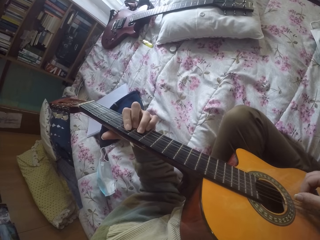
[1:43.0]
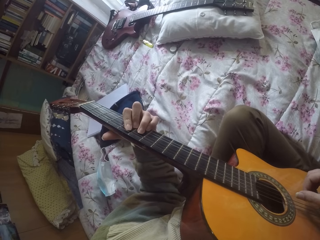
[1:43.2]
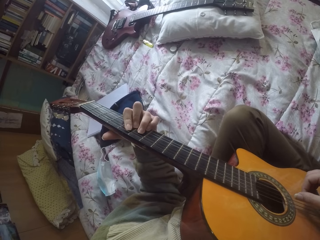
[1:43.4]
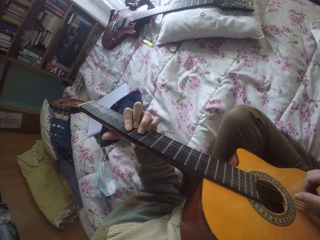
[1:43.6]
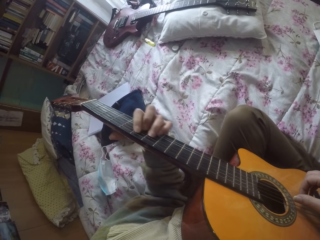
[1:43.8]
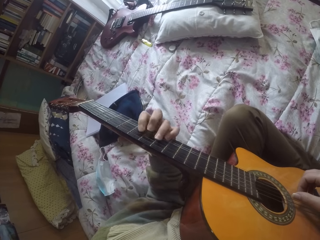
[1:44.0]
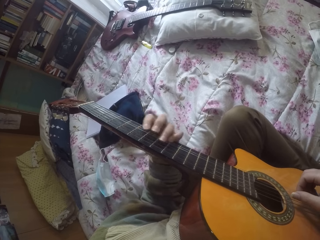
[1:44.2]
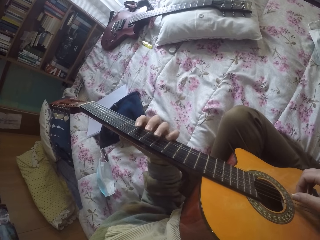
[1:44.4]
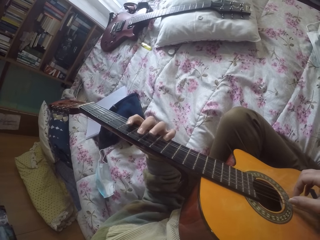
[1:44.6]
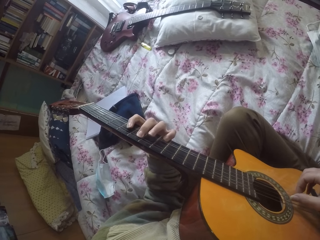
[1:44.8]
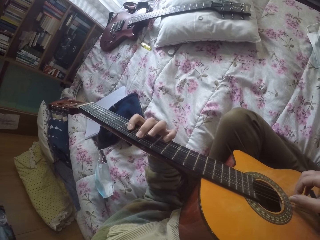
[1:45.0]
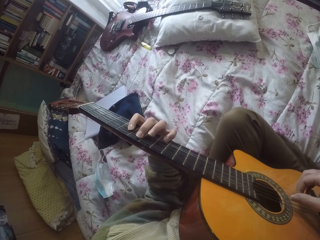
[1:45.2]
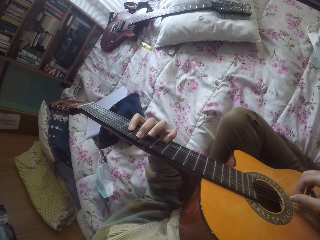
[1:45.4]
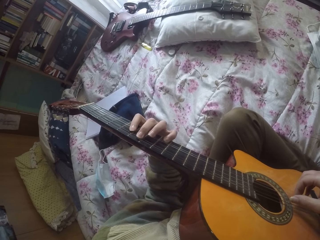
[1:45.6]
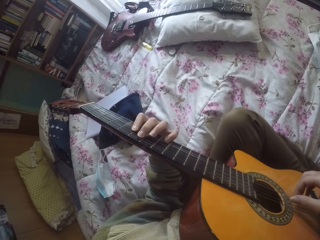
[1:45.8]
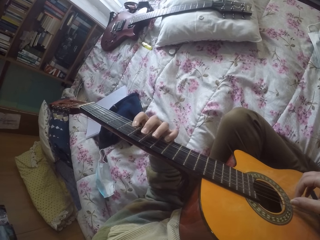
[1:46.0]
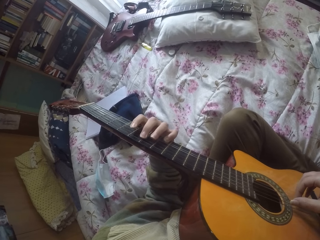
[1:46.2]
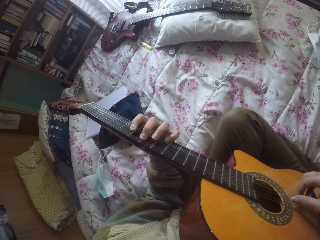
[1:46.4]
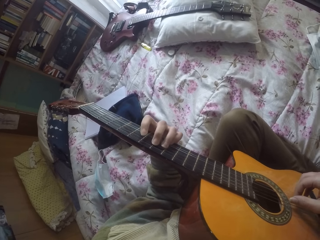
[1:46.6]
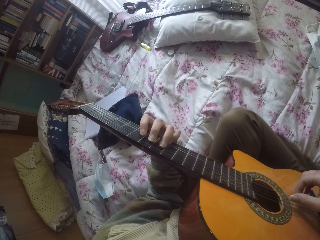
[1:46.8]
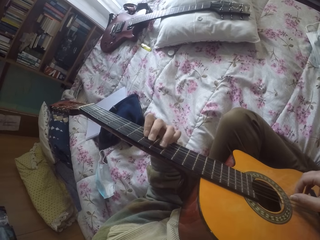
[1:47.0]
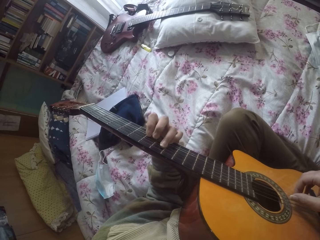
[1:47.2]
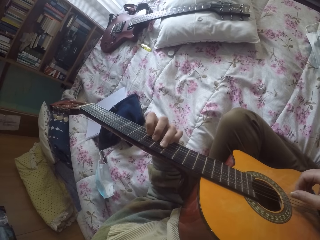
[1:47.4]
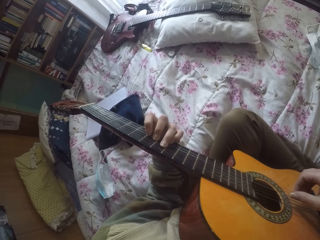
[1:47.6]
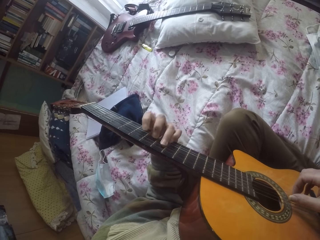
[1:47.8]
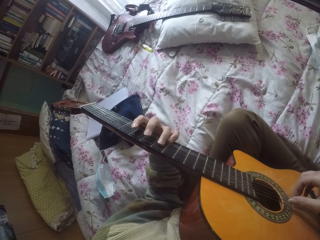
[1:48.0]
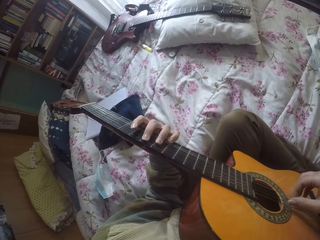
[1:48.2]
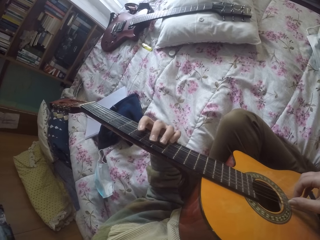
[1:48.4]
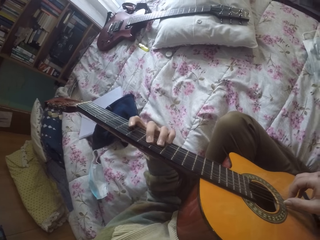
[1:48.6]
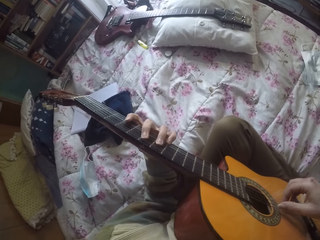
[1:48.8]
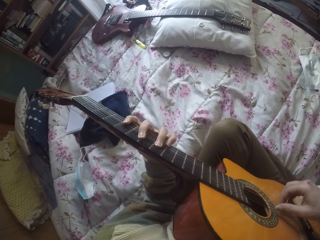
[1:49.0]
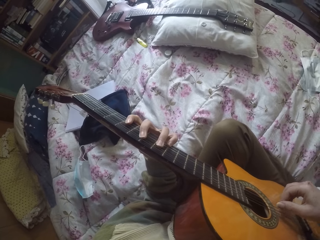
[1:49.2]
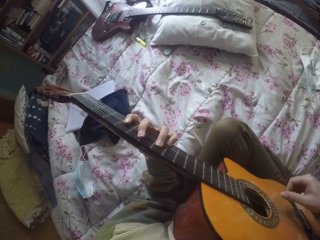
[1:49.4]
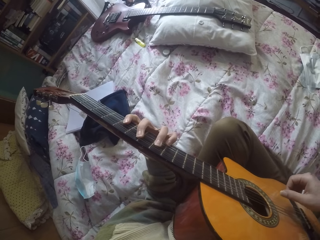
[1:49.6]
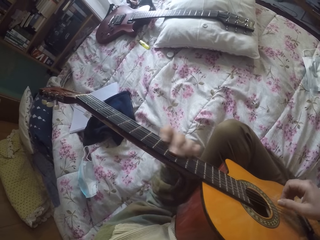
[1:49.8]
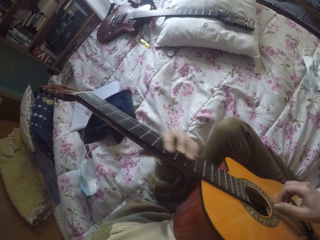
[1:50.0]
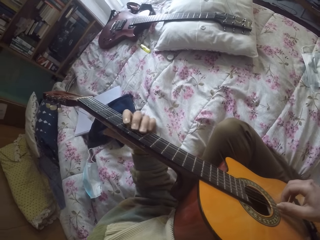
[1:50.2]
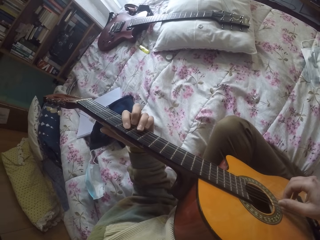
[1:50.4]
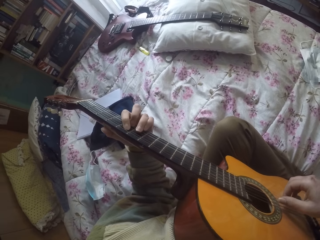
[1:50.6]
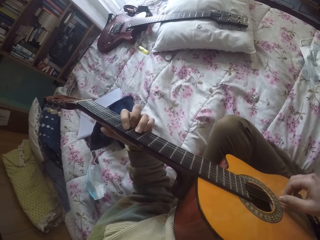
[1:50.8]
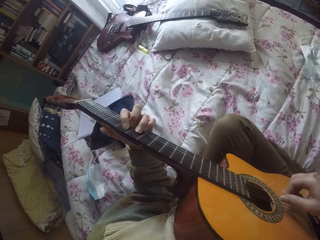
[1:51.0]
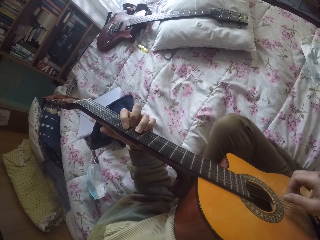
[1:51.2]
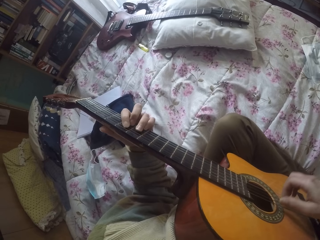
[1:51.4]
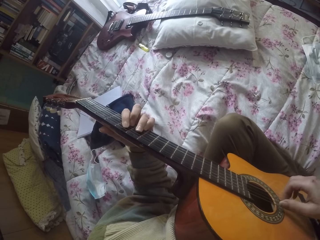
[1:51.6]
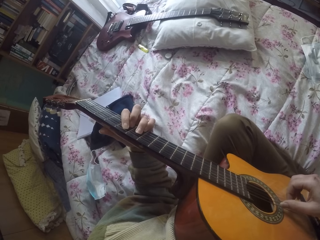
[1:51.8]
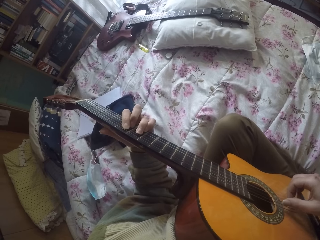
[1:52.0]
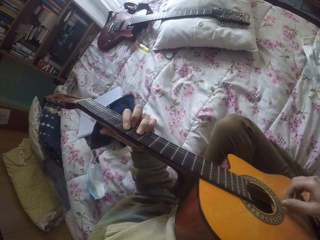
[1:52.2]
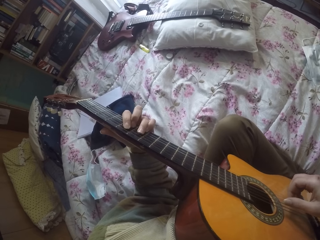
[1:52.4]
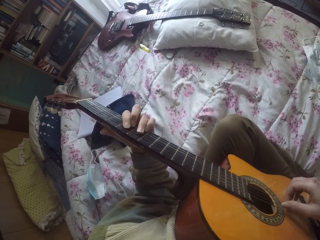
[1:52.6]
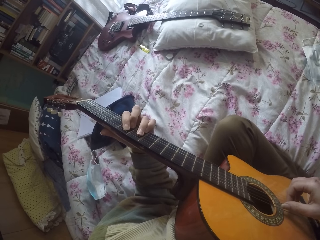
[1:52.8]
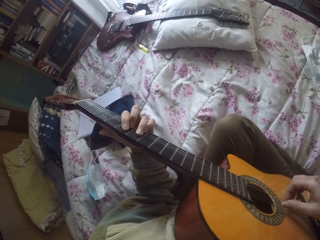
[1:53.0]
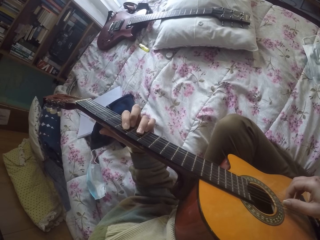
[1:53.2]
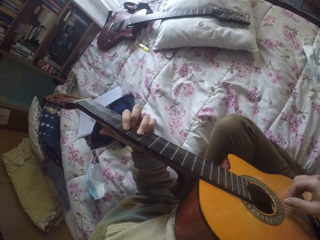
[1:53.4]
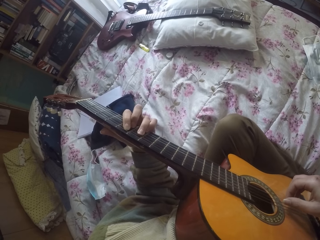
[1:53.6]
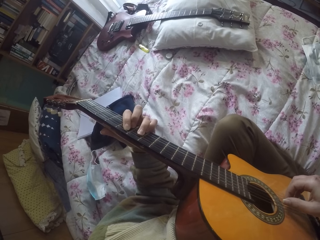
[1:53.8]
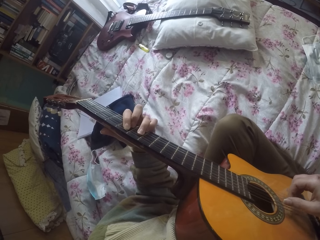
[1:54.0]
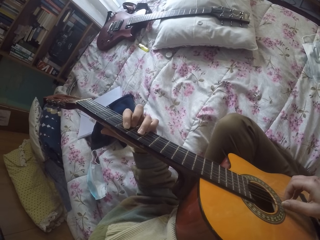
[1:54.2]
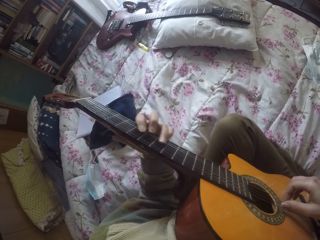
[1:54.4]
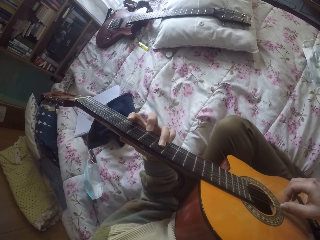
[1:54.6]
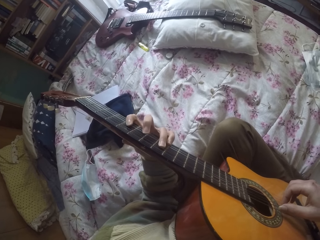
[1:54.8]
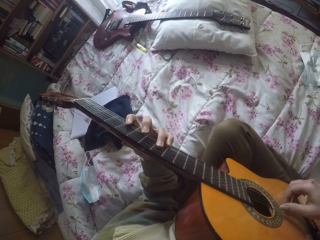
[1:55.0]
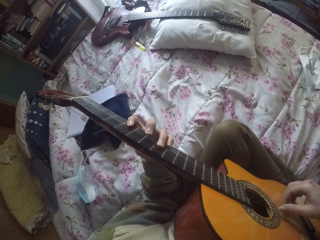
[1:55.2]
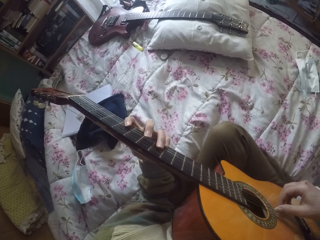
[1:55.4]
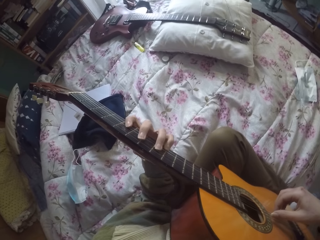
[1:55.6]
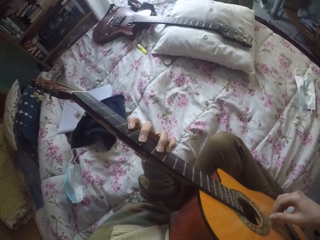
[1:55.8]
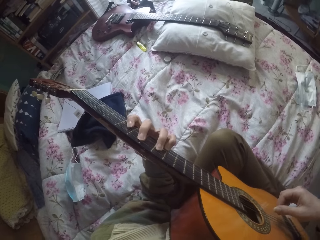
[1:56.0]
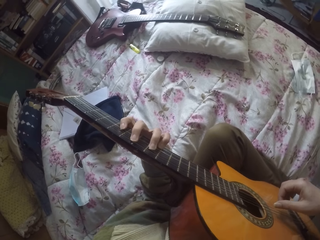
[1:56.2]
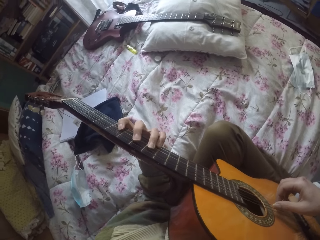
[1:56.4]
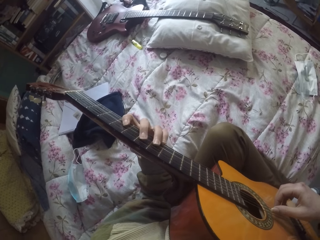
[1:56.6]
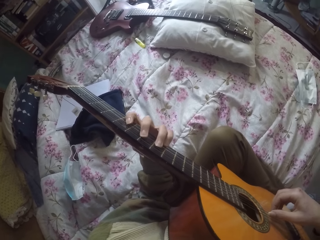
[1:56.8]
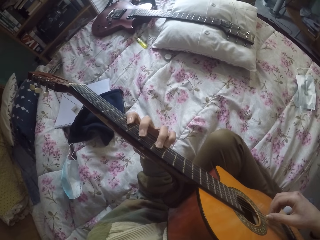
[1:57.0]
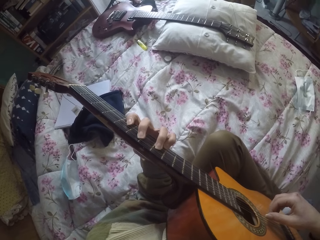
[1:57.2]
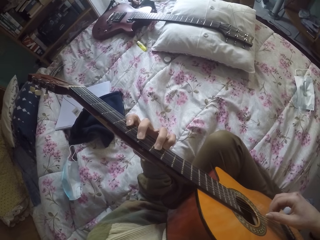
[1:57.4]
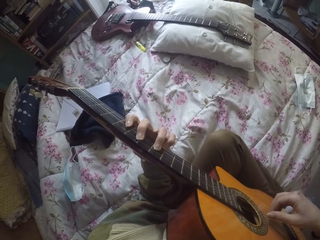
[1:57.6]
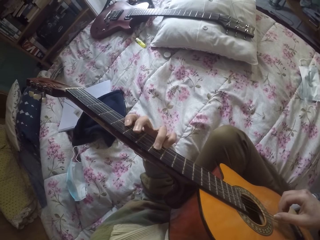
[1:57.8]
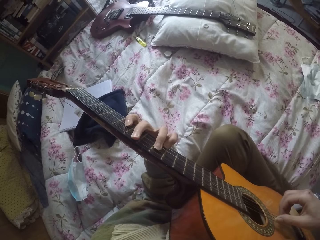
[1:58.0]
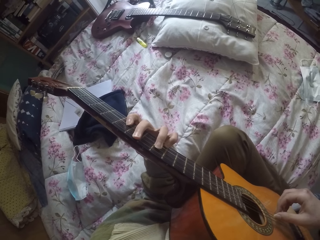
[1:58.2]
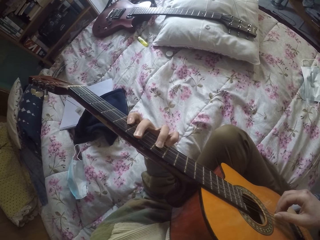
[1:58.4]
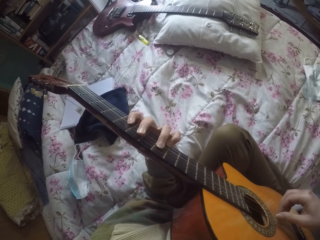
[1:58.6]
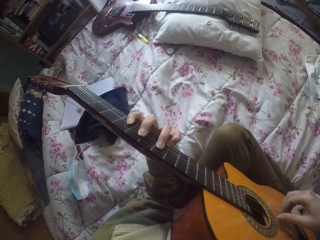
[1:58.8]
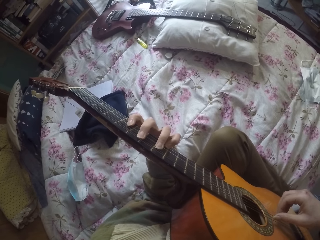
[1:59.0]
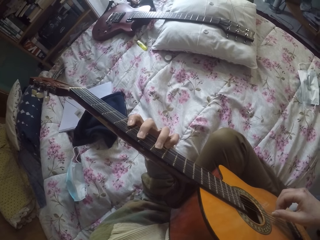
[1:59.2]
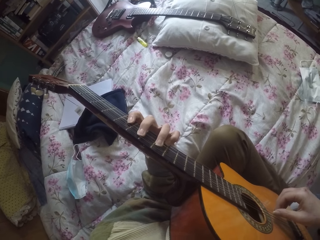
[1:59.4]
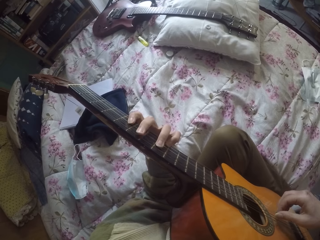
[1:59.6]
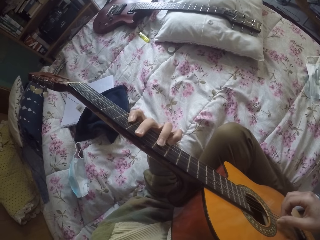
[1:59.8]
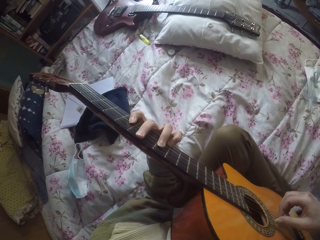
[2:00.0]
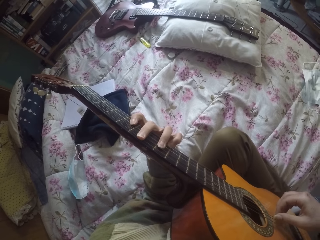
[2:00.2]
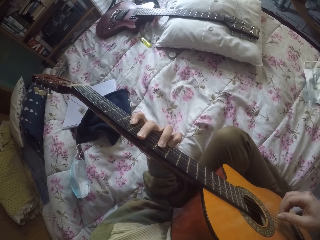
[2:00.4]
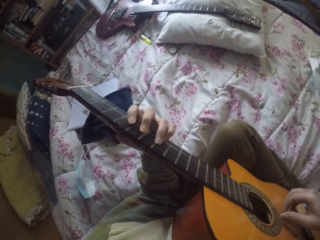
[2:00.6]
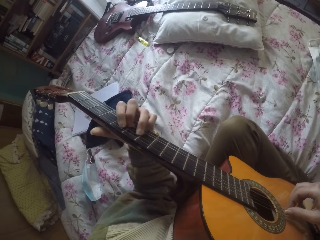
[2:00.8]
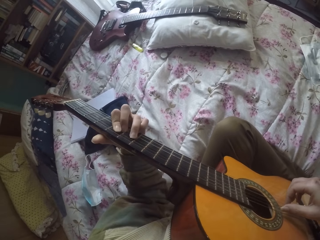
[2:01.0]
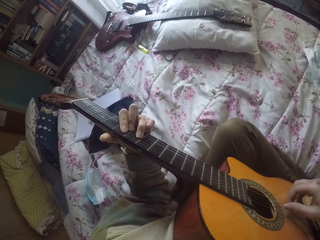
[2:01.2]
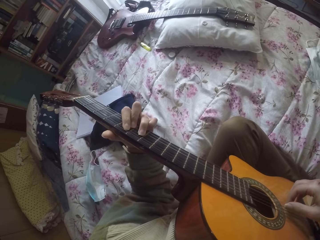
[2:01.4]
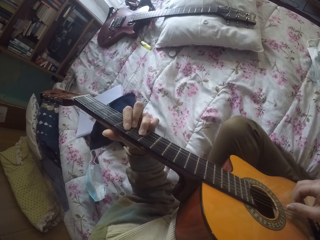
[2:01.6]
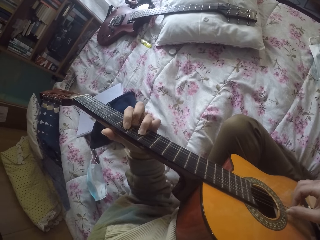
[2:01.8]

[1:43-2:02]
The camera wearer plays the guitar. They tap the guitar. They play the guitar.

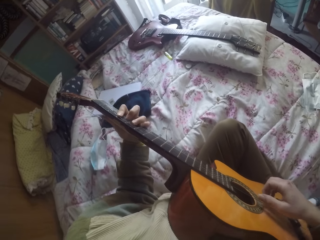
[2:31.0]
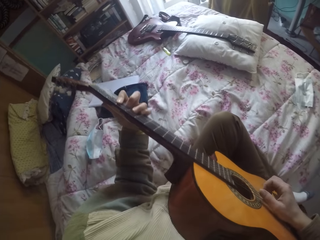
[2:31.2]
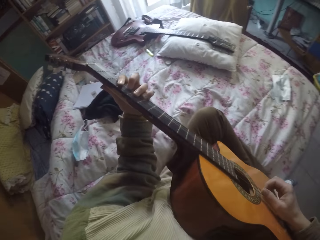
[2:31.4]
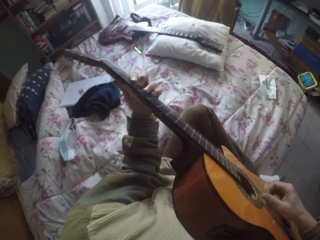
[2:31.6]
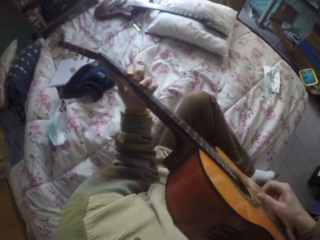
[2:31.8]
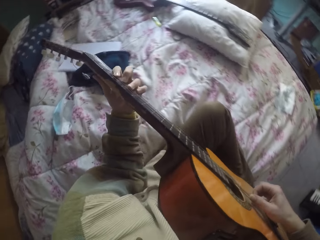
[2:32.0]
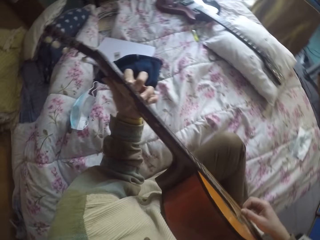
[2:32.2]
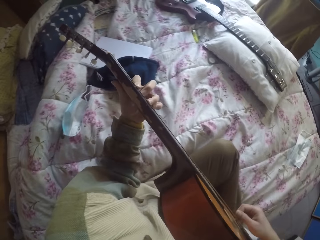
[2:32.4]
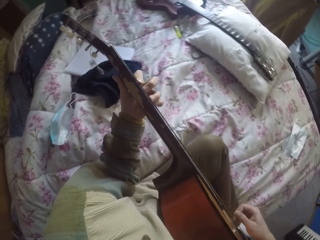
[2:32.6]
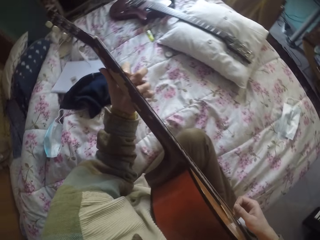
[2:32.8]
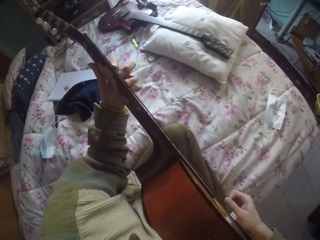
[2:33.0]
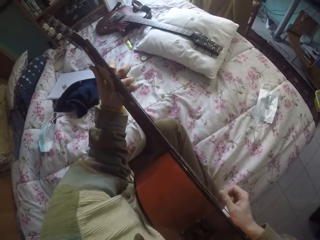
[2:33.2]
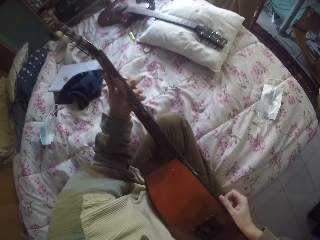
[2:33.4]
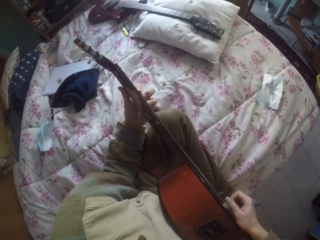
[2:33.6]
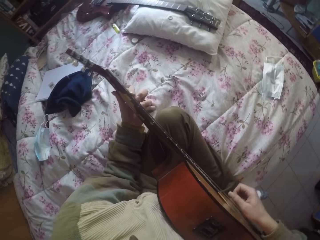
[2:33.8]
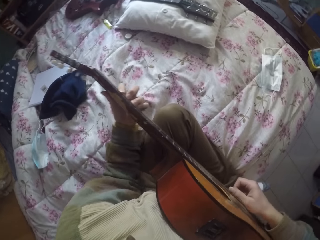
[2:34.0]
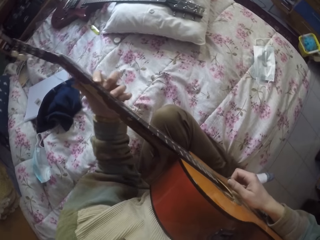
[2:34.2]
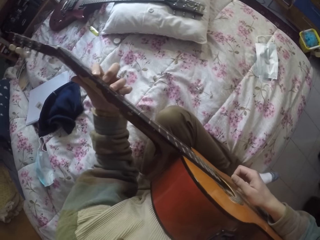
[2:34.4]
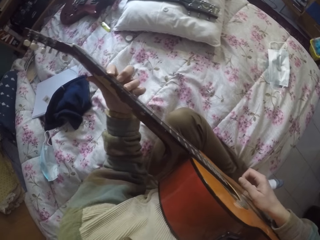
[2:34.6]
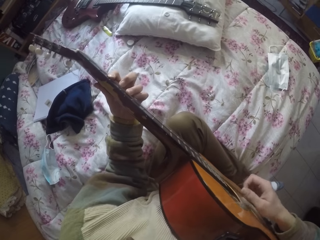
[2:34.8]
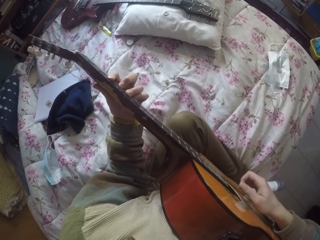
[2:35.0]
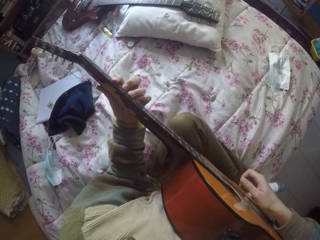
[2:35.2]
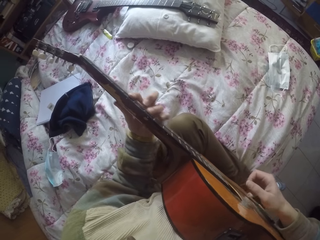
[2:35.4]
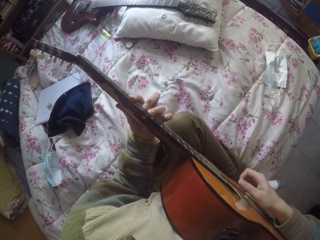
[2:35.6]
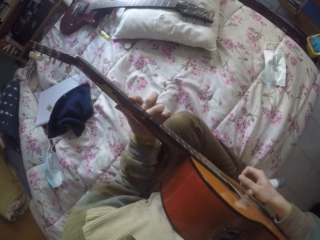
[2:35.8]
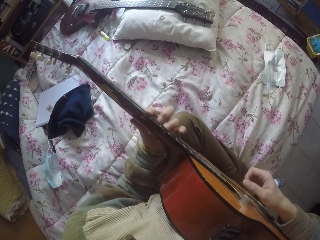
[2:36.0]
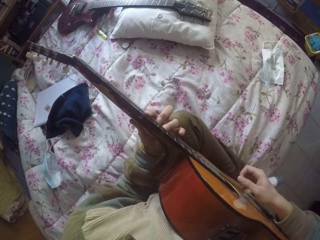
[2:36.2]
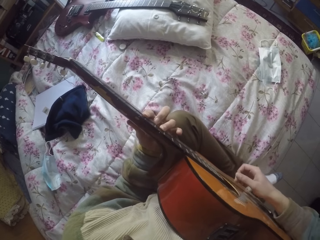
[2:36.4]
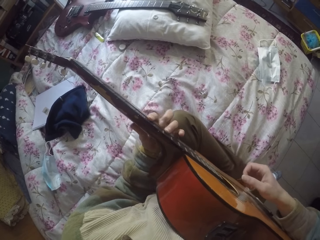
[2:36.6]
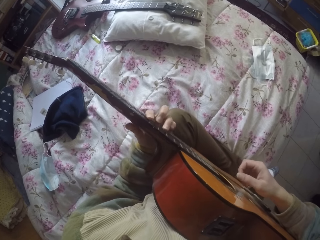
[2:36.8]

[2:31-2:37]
The camera wearer moves the guitar. They play the guitar.
